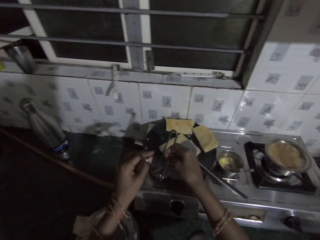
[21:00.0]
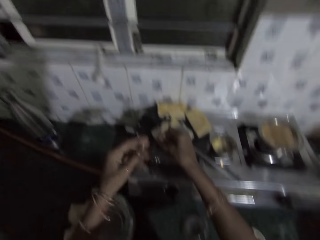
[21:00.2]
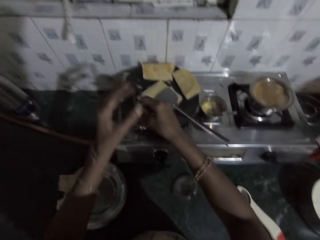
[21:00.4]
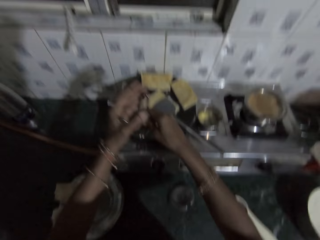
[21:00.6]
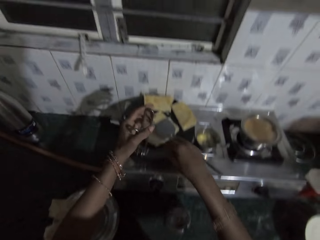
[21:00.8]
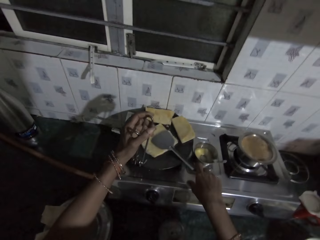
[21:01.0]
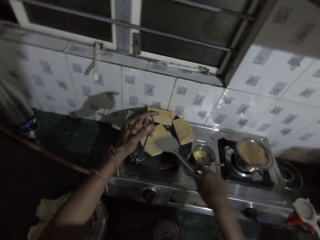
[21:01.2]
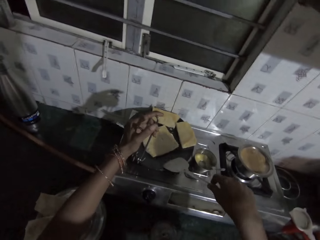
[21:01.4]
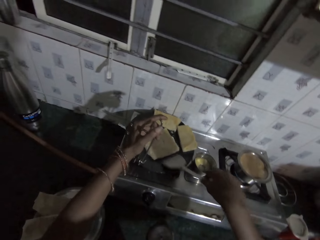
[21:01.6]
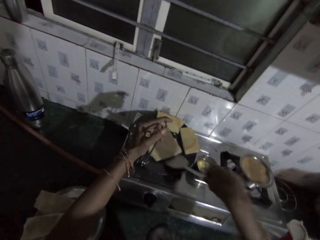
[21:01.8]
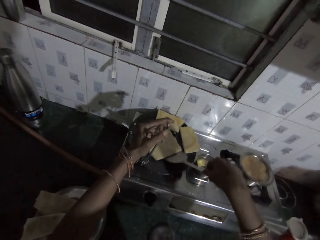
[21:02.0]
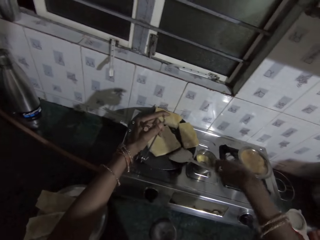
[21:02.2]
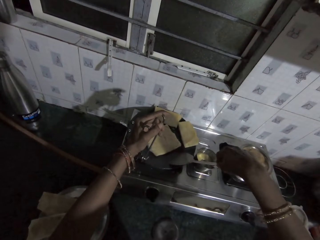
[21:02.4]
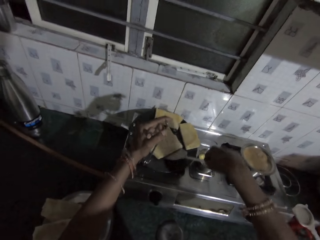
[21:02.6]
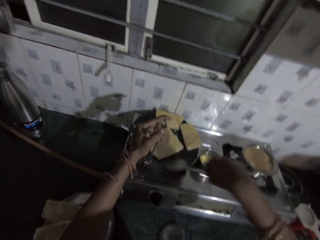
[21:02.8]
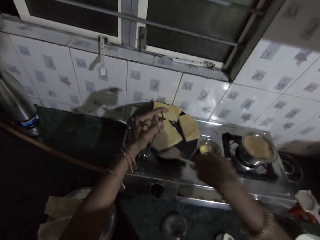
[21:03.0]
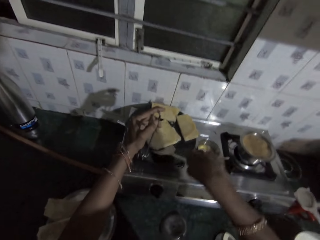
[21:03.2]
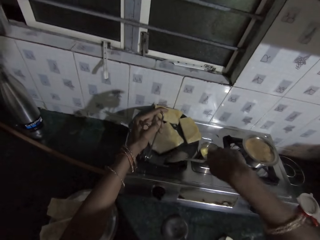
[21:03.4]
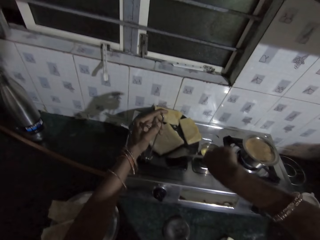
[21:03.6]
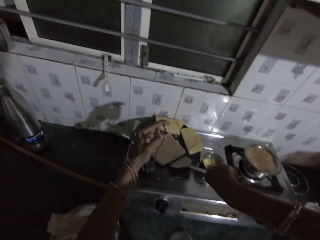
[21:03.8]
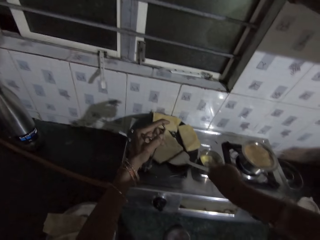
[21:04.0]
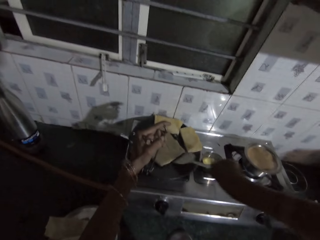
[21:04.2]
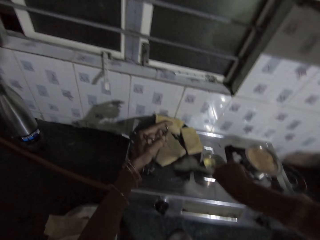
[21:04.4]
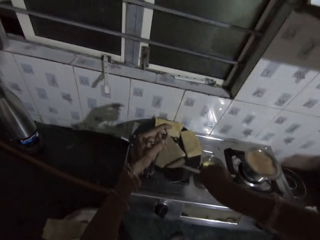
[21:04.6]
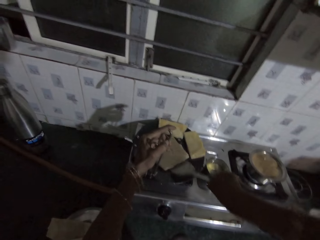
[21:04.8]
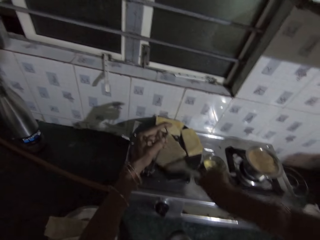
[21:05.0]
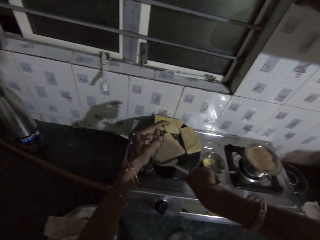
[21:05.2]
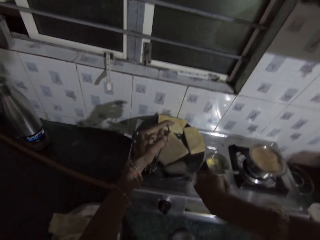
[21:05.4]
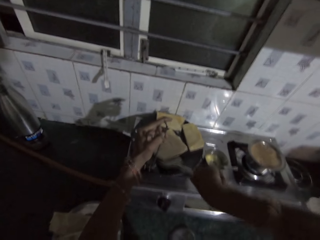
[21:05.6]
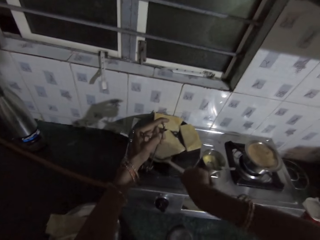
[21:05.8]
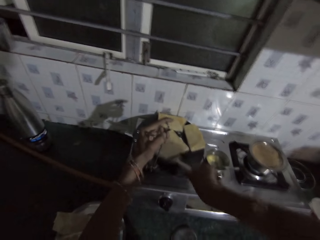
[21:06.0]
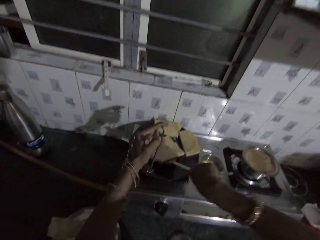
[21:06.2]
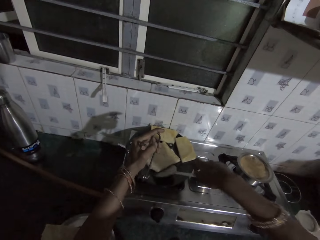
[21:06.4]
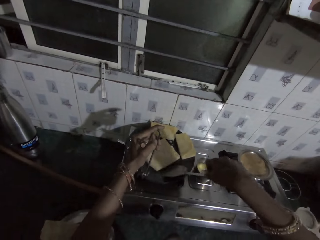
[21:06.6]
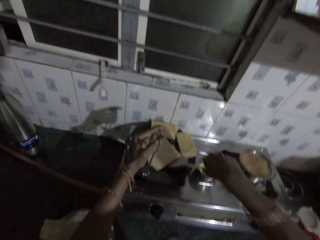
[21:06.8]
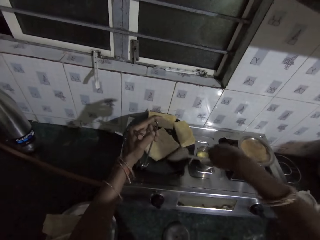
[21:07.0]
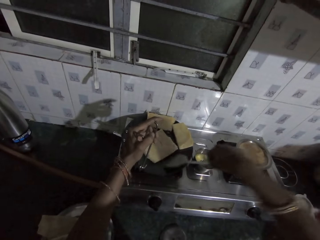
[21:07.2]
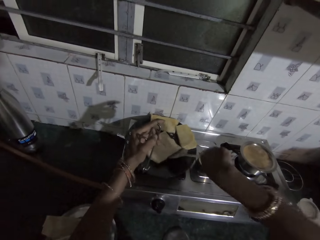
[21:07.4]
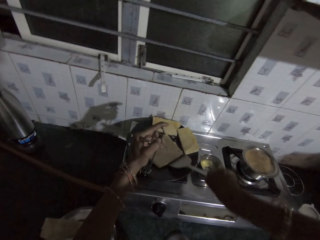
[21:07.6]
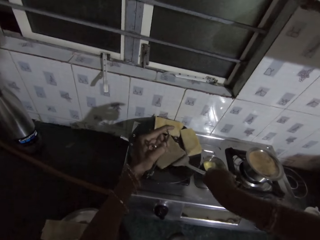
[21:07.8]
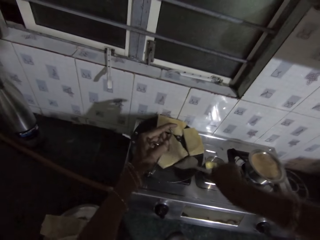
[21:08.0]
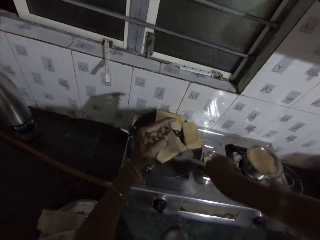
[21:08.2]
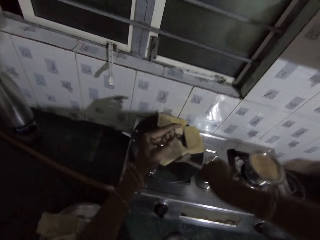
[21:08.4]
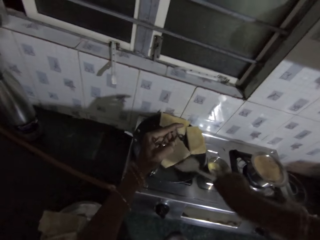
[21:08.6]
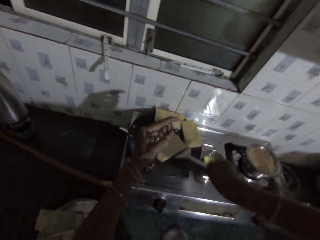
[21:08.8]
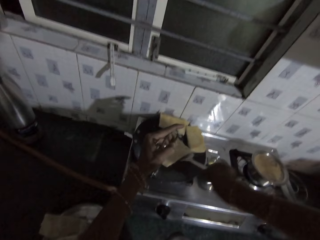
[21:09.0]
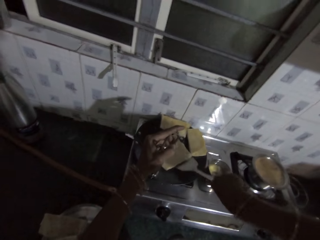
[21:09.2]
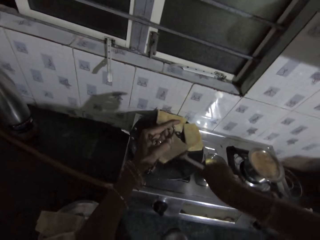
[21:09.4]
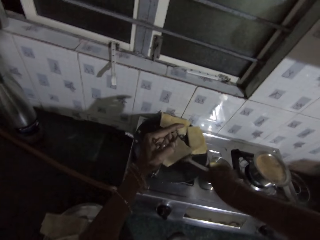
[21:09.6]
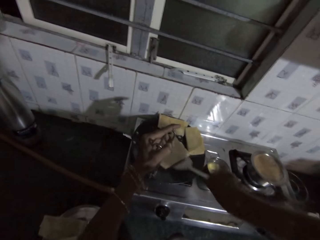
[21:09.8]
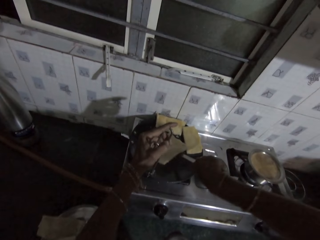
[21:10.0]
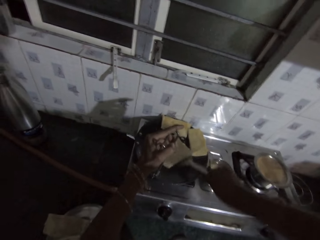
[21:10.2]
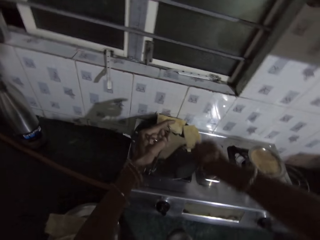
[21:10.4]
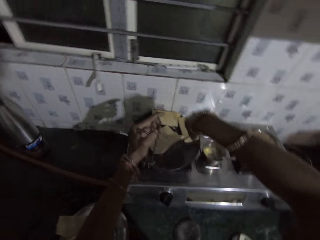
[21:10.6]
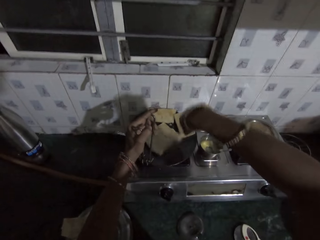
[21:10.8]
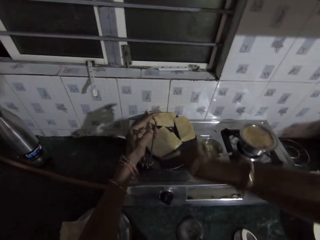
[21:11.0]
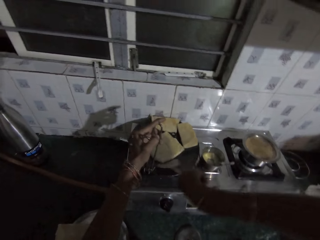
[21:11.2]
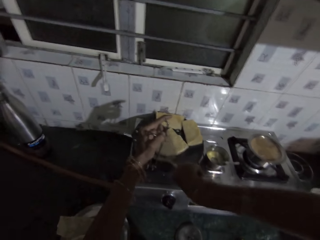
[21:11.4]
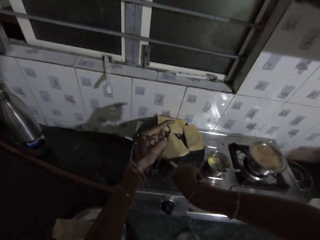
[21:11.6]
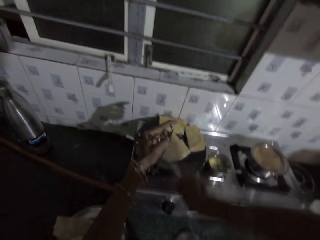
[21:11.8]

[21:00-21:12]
The camera wearer positions the kitchen tong on the piece of naan with both hands. She holds the pan with the tongs. She separates the pastry from the pan with the spatula. She holds the pan with the tongs. She scrubs beneath the piece of naan with her right hand.

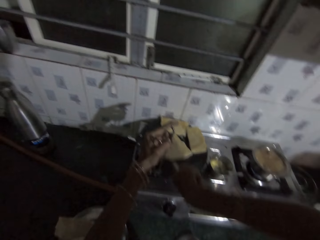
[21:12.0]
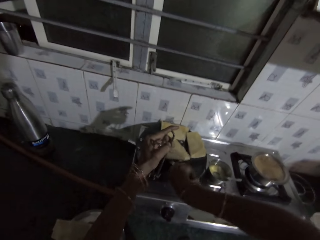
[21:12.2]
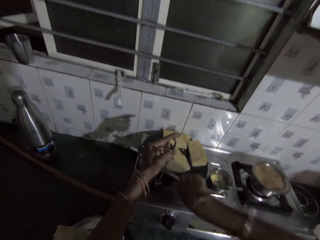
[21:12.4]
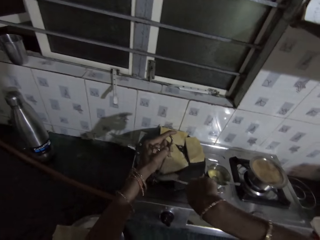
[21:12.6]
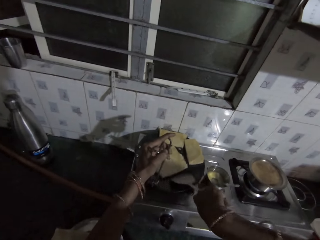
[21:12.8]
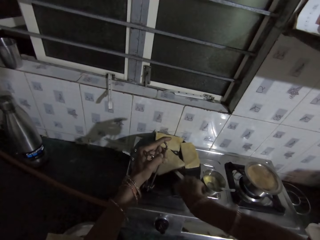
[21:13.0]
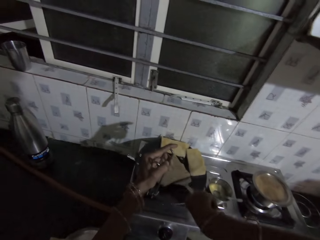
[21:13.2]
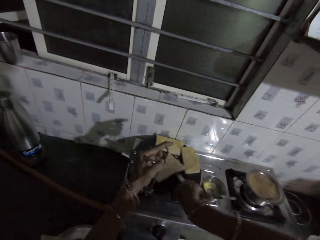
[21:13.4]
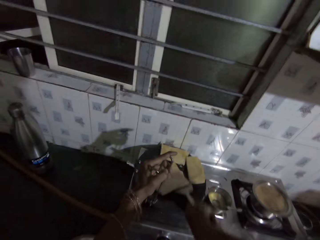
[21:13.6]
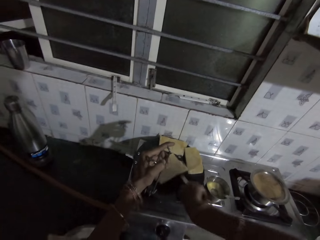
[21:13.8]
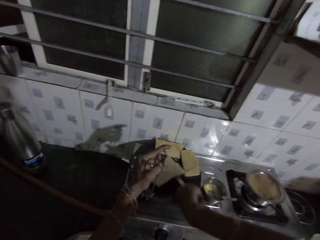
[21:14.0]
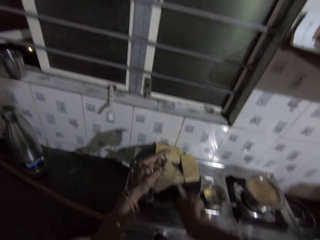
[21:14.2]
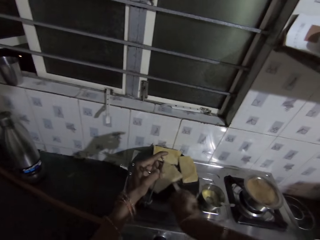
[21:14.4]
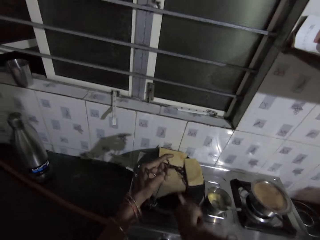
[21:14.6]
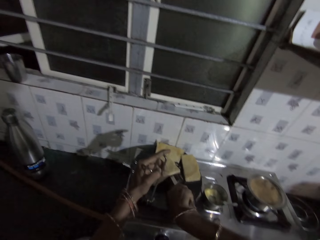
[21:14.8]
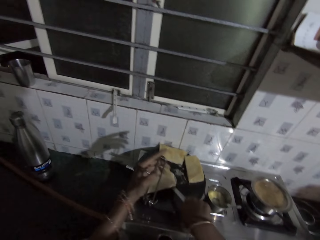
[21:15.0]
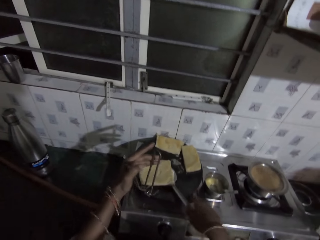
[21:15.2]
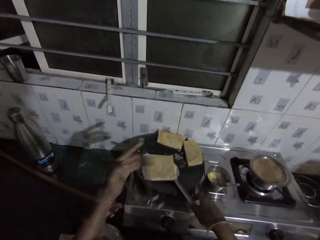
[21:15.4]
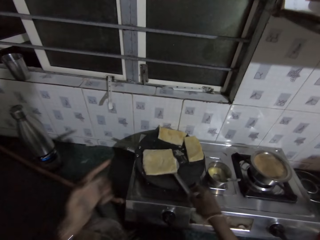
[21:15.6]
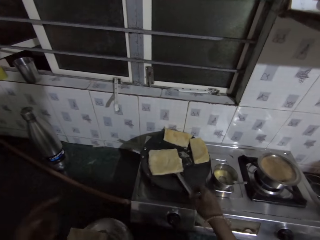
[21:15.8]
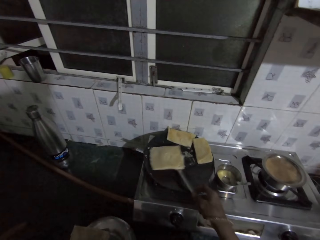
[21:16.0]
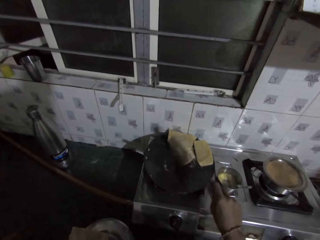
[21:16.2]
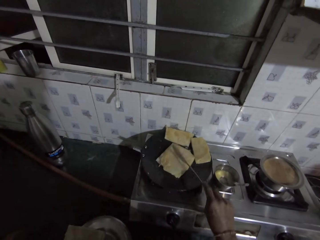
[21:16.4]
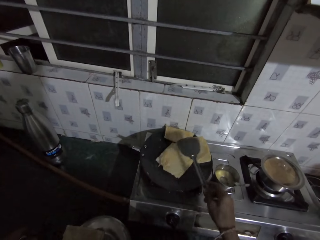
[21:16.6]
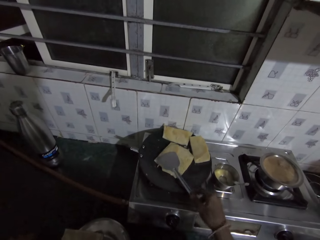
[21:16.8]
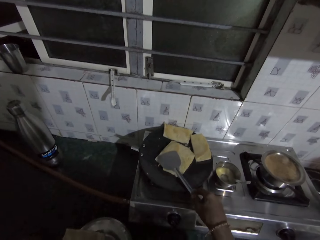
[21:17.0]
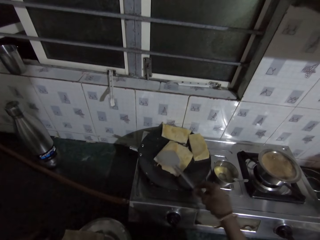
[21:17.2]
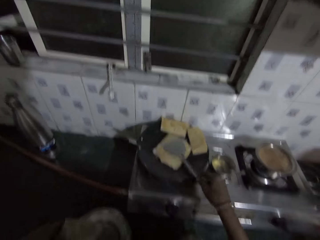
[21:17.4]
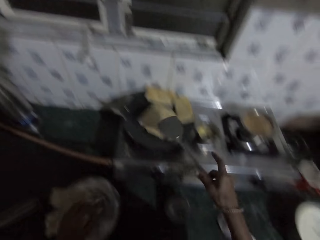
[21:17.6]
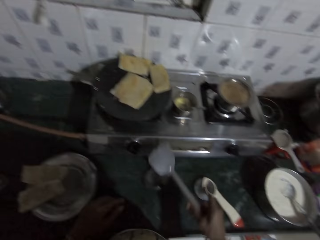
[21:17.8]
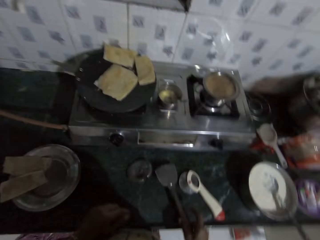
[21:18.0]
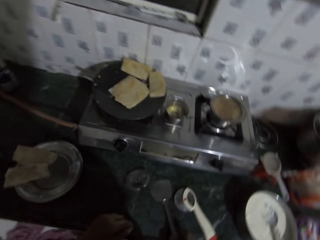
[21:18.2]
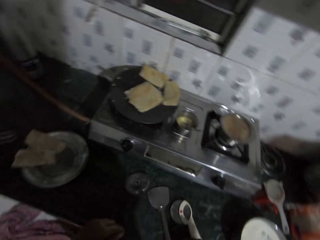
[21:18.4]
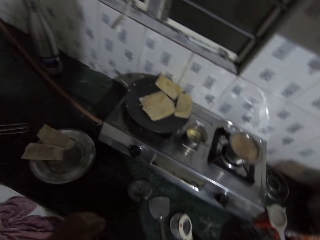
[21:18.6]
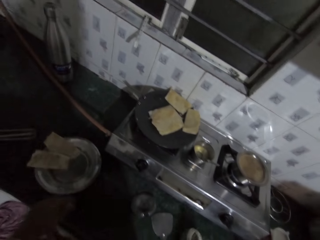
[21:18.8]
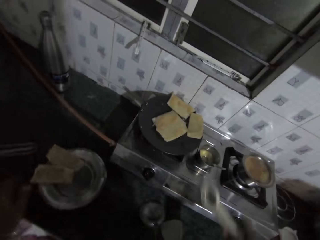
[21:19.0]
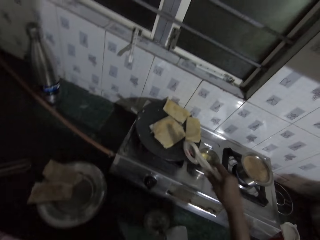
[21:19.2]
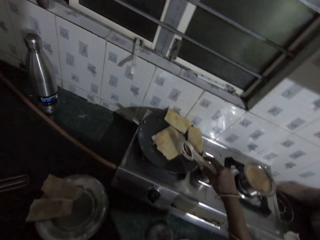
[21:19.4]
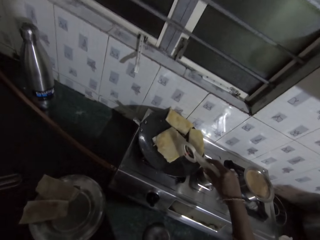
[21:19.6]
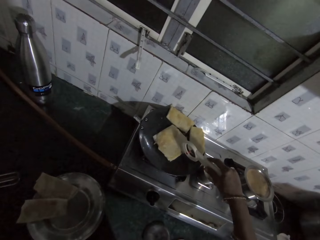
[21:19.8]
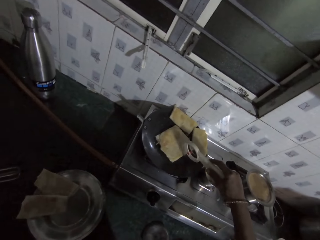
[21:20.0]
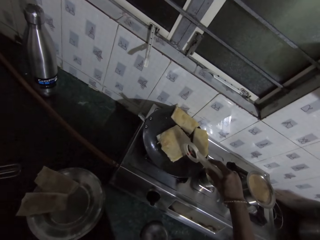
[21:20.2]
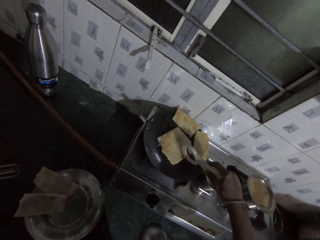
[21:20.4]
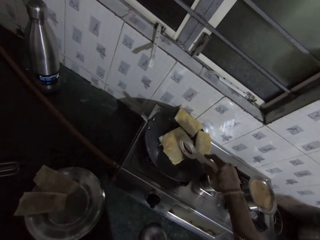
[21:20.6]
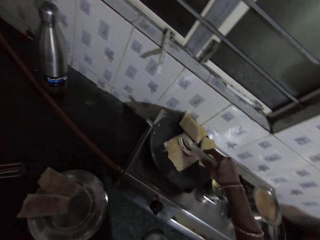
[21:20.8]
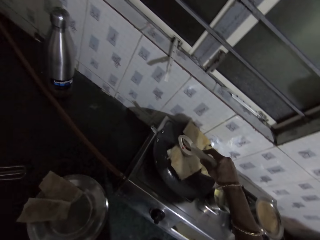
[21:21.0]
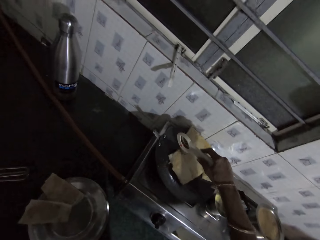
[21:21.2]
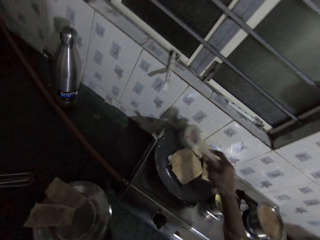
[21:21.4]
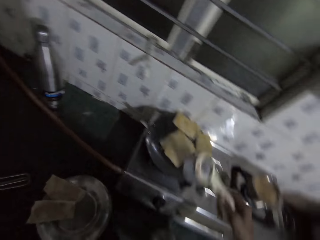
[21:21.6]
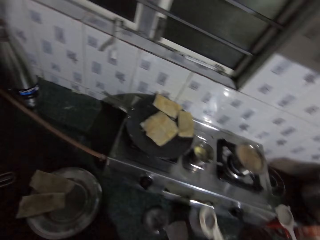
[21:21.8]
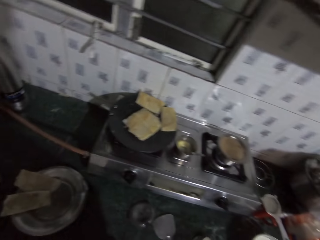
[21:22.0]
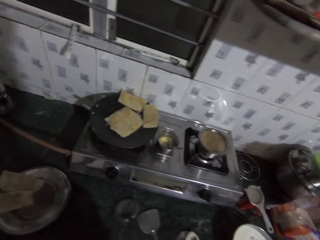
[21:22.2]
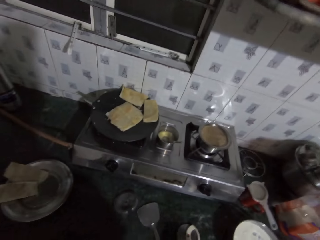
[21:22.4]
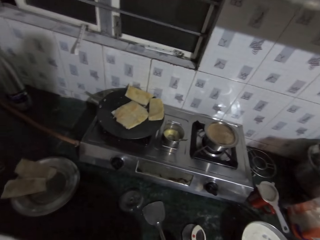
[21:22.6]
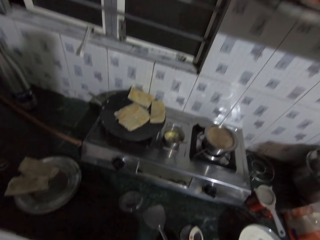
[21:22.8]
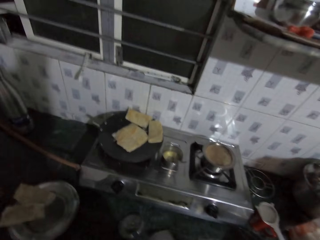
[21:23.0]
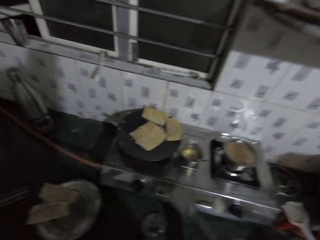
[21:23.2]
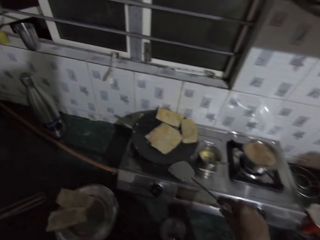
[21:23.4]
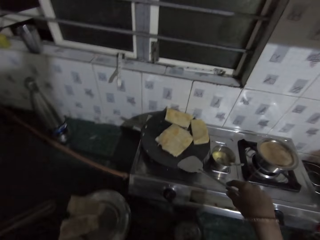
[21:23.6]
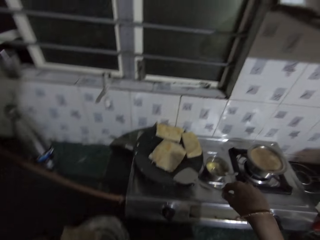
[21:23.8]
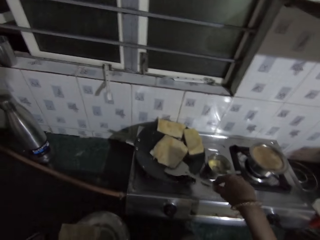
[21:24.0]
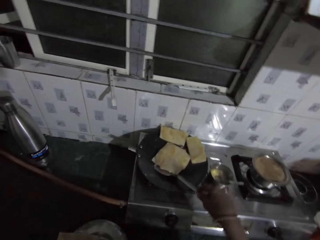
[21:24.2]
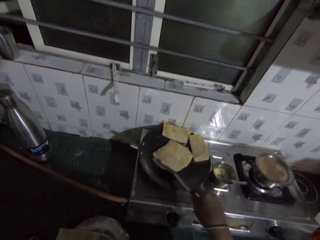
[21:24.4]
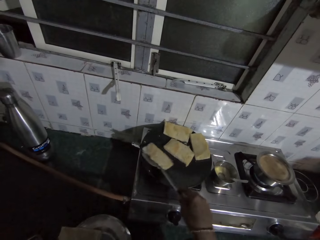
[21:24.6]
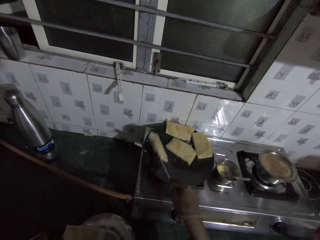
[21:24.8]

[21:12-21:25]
The camera wearer removes the kitchen tong from the piece of naan with her left hand. She holds the pair of tongs. She flips the piece of naan with the spatula in her right hand. She presses the piece of naan on the frying pan with the spatula in her right hand. She drops the spatula on the kitchen table with her right hand. She grabs a cutter. She cuts the piece of naan on the frying pan with the rotary cutter in her right hand. She puts the cutter on the counter. She grabs the spatula. She shifts a piece of naan on the frying pan with the spatula in her right hand.
